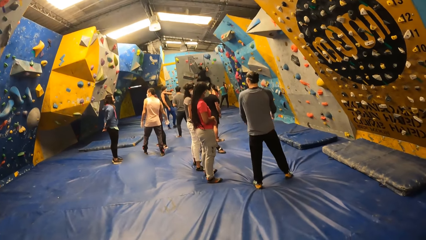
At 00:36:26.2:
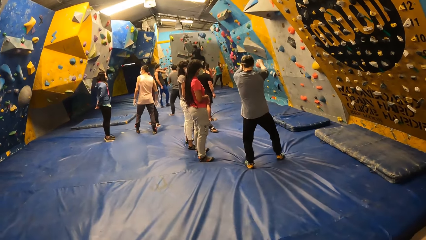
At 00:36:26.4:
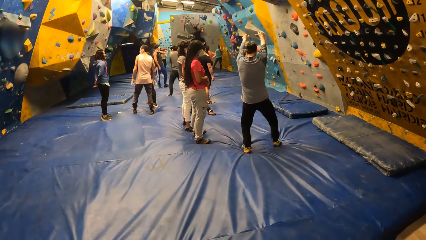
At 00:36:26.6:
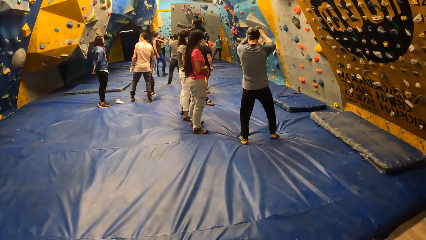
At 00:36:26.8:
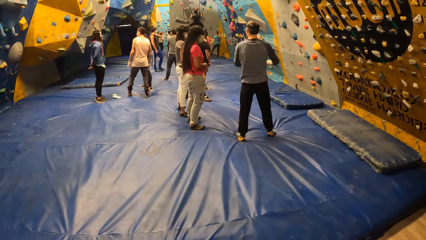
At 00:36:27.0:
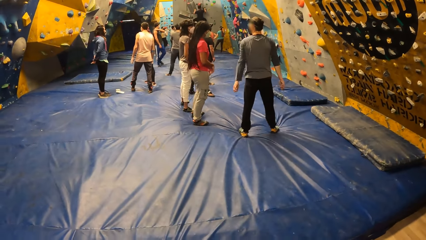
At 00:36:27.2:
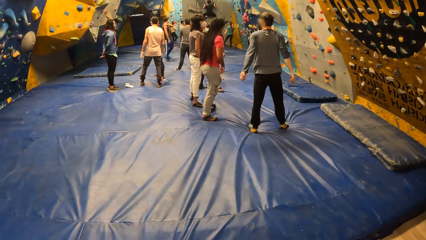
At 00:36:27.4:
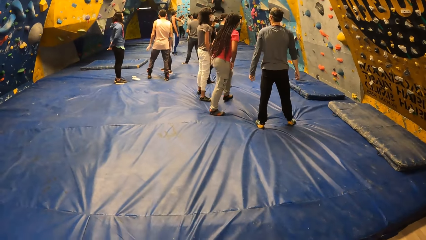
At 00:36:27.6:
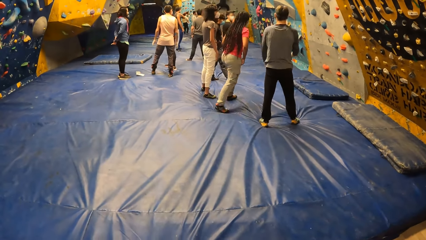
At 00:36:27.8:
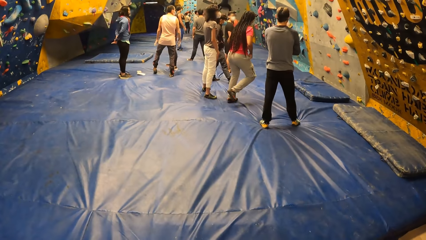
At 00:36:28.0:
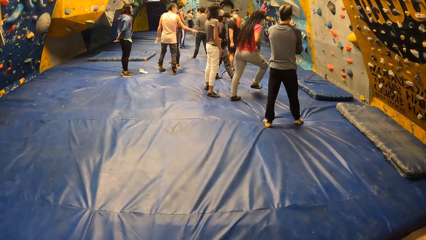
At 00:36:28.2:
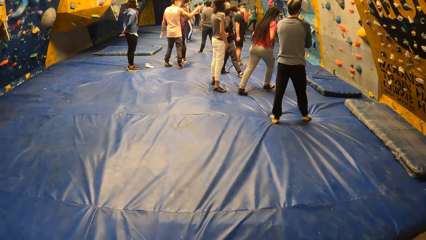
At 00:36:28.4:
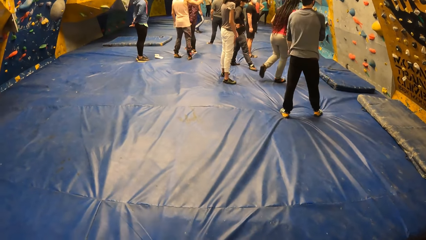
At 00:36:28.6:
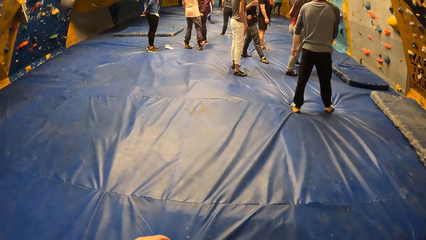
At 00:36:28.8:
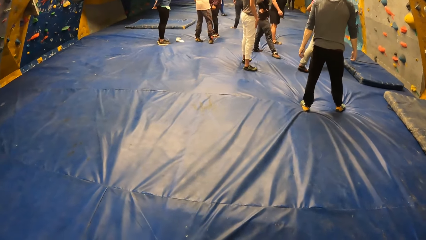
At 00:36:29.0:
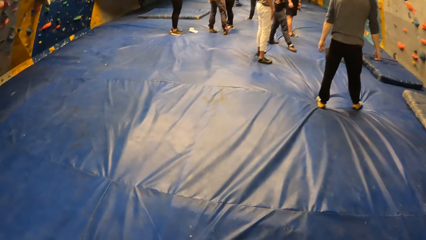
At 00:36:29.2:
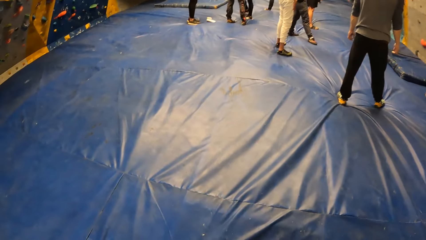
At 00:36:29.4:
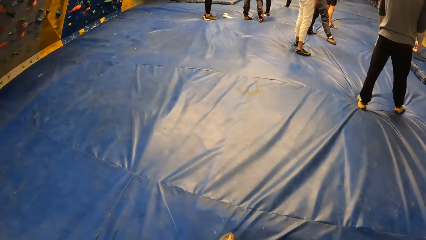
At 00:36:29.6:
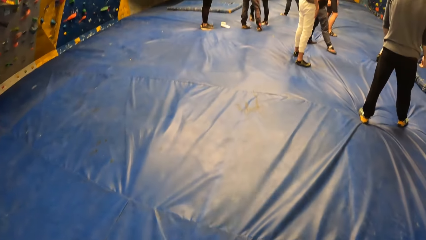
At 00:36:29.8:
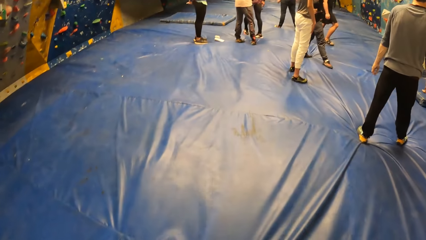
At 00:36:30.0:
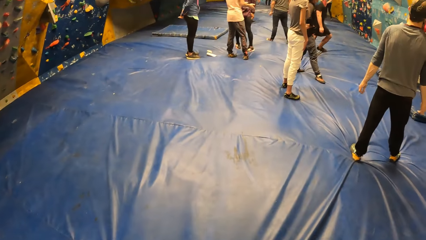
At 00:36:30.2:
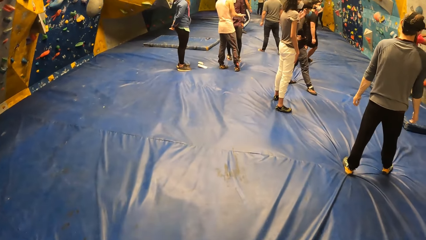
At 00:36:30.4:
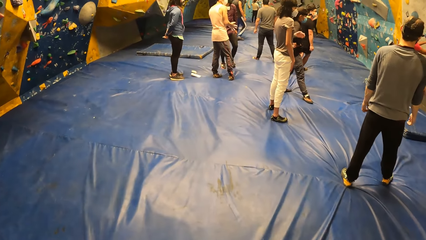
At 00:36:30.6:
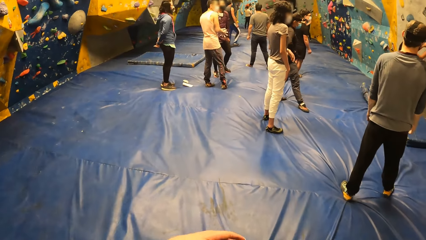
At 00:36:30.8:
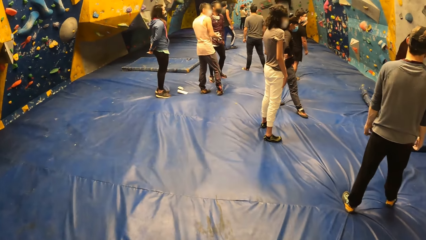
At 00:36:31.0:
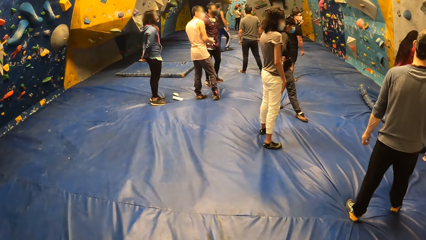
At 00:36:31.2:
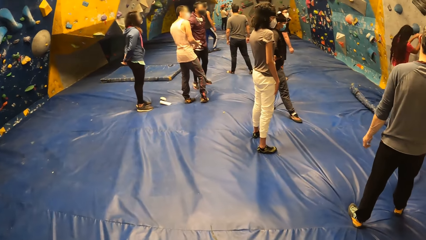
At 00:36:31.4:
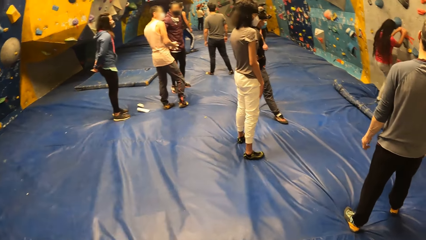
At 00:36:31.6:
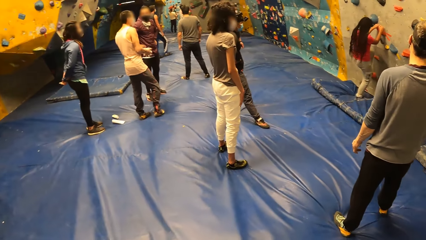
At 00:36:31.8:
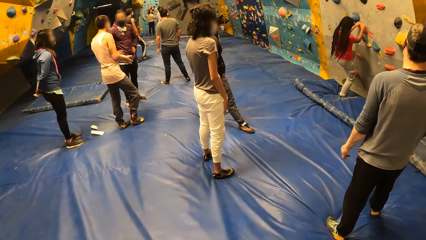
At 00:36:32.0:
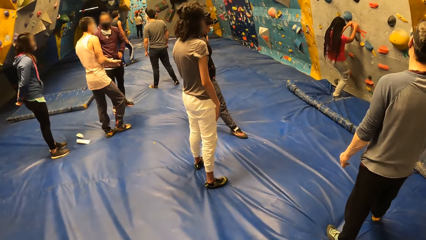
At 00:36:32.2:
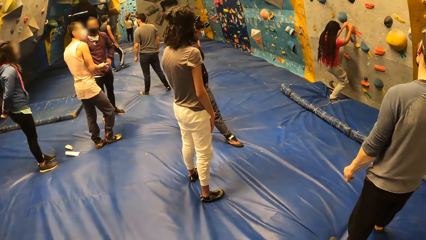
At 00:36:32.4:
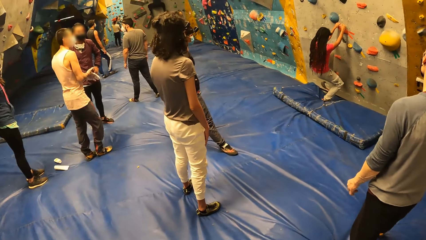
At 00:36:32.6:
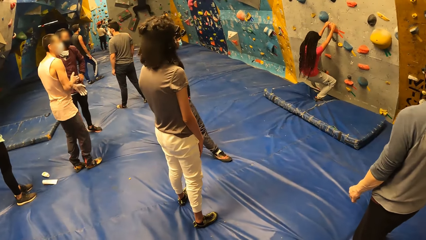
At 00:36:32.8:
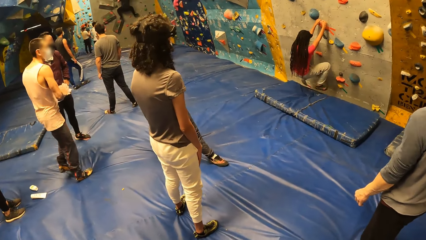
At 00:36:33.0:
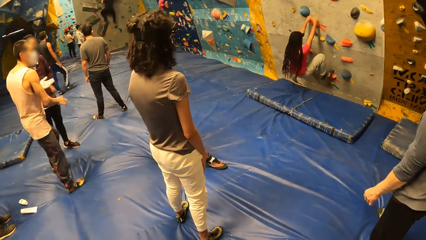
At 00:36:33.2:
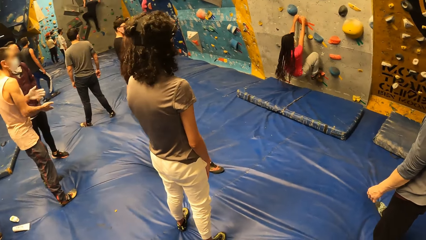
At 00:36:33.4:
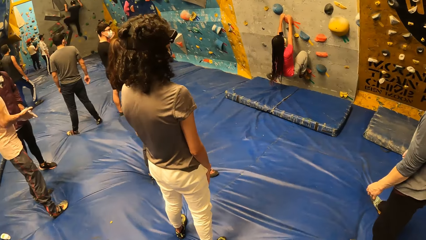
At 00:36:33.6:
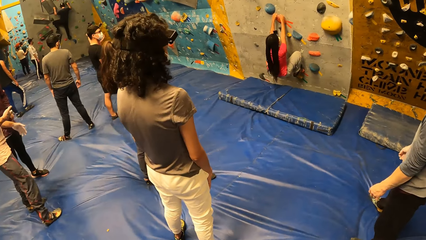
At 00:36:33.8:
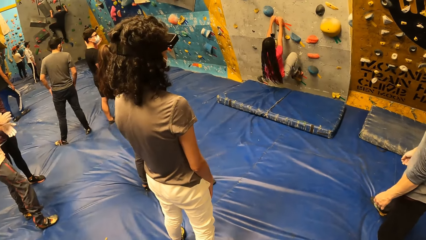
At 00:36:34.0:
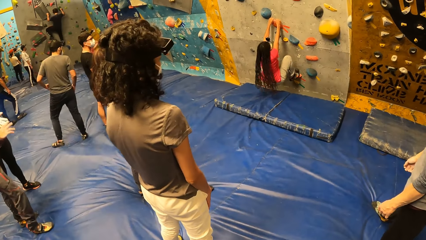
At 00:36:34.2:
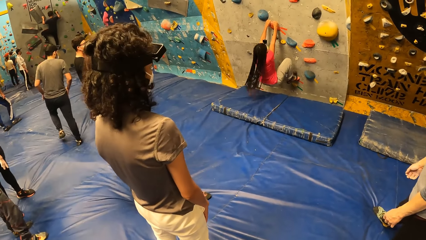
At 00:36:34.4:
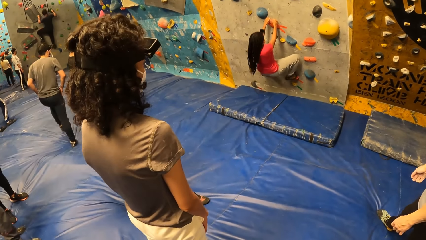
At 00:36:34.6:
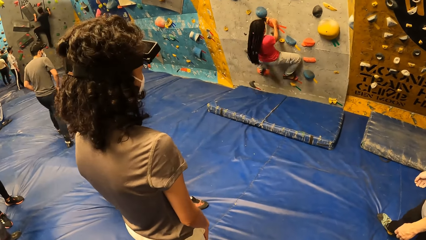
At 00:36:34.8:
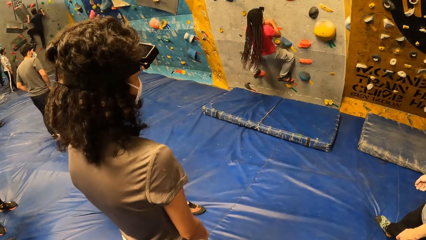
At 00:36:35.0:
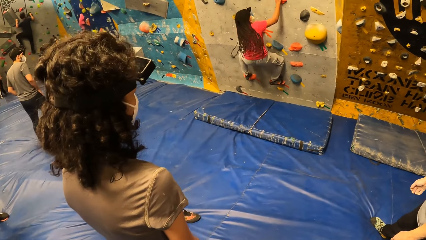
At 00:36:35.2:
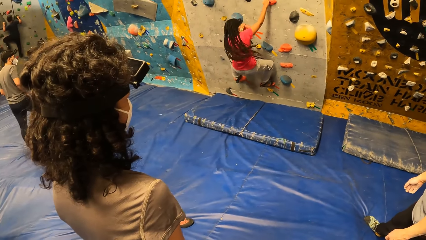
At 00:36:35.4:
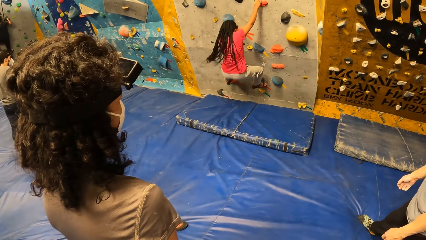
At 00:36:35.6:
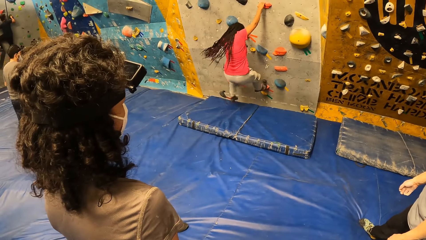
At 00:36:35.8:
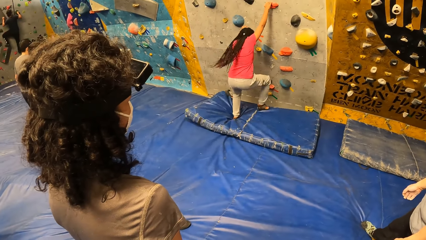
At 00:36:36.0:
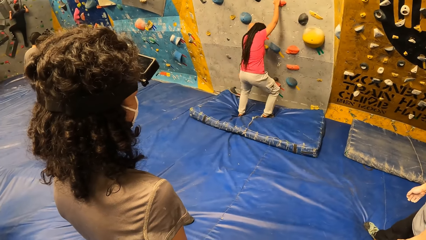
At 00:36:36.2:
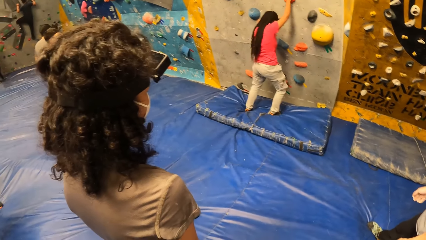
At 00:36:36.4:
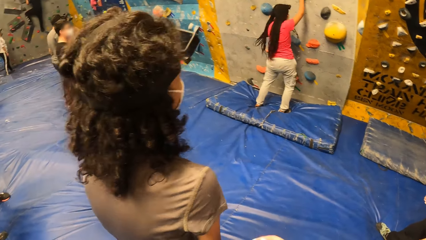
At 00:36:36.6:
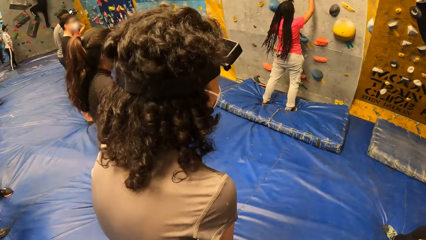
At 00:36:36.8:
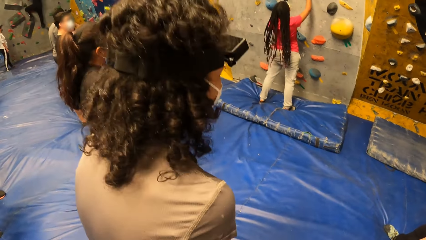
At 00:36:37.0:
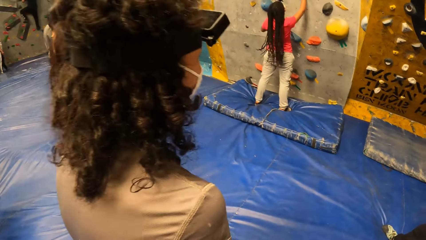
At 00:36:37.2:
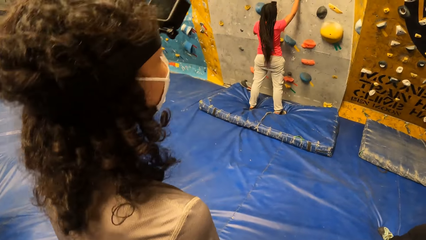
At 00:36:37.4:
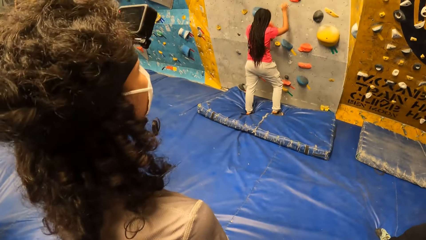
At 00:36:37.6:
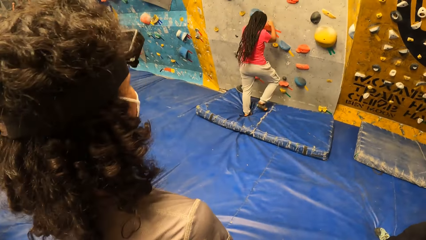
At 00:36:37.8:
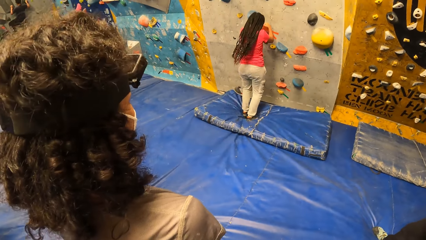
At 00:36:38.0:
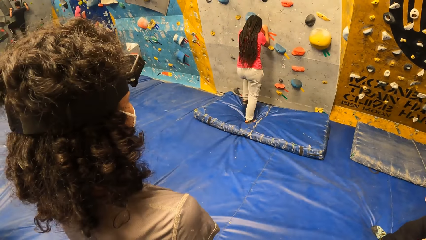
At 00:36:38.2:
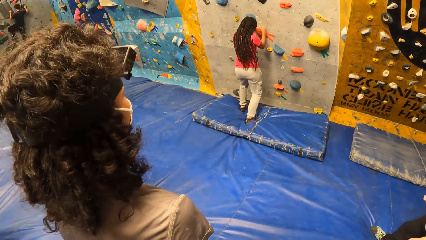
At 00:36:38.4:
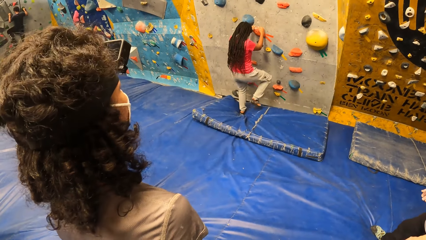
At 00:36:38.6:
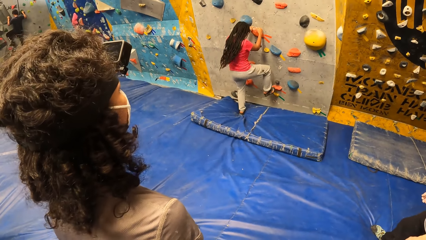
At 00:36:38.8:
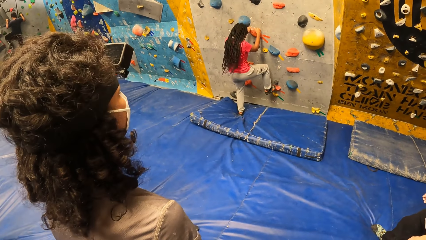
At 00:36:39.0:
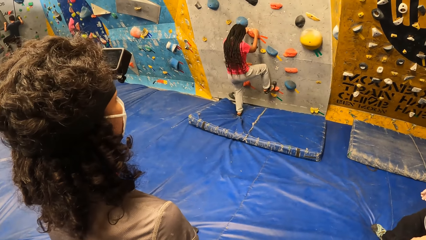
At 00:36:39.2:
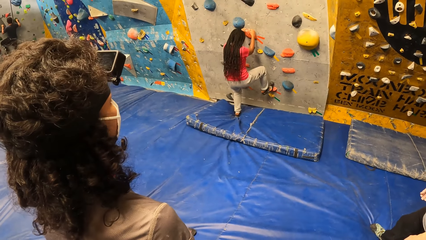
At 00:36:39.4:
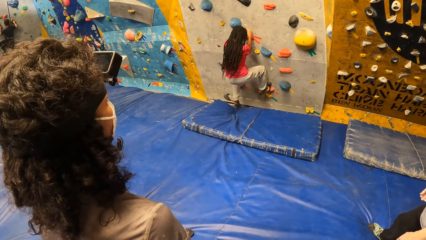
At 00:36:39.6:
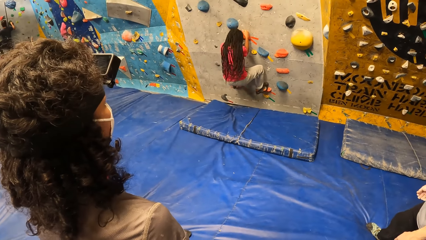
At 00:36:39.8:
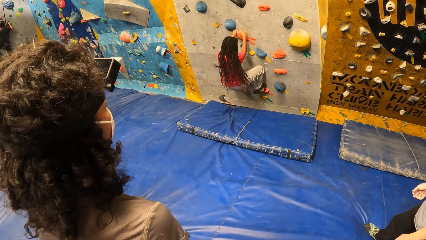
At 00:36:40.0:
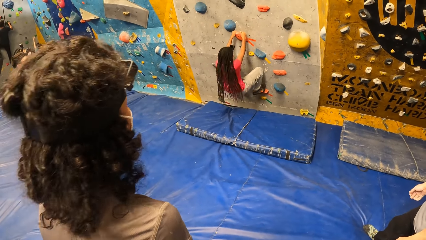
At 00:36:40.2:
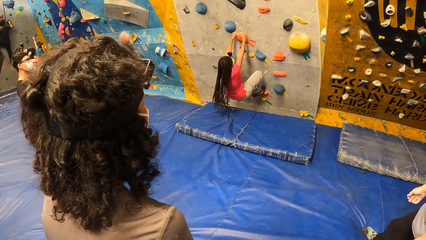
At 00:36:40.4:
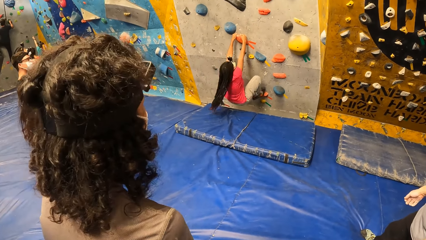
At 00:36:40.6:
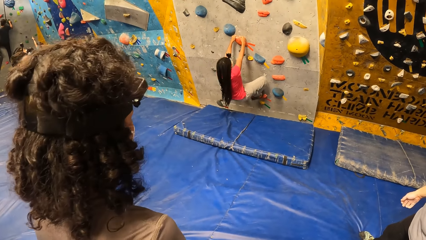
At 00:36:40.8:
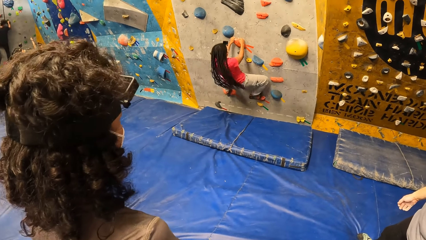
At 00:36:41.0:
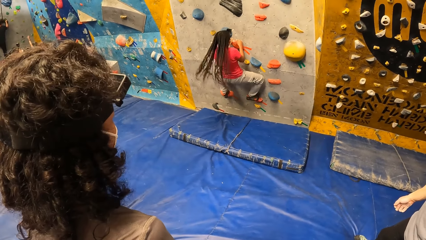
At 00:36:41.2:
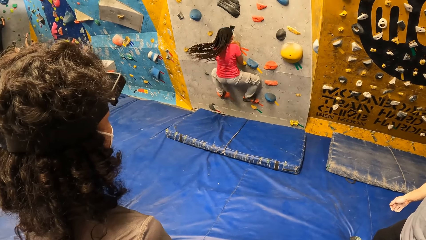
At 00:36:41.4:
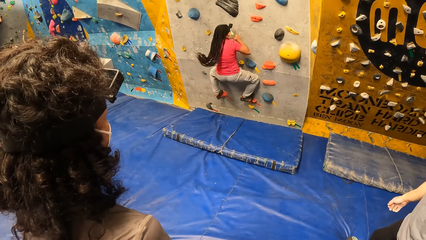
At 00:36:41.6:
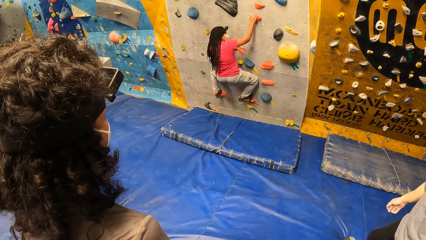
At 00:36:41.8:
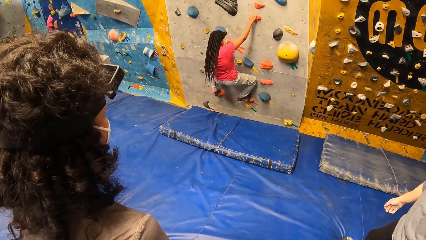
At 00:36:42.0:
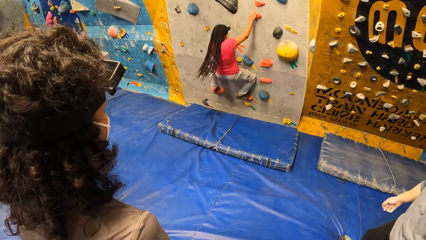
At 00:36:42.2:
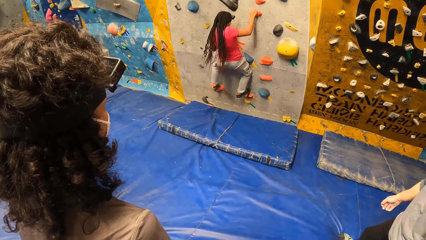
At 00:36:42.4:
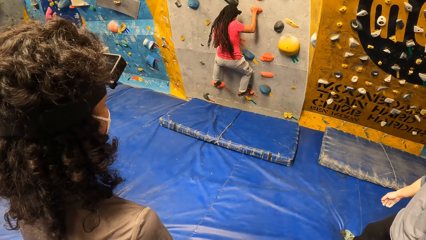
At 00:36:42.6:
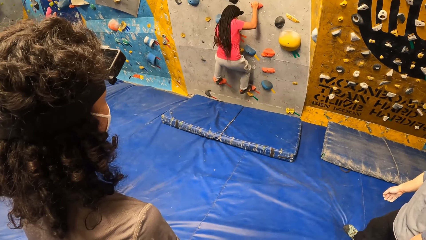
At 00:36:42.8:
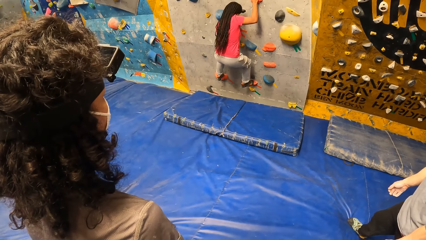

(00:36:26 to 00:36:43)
The camera wearer moves around. A woman climbs on the bouldering wall.
